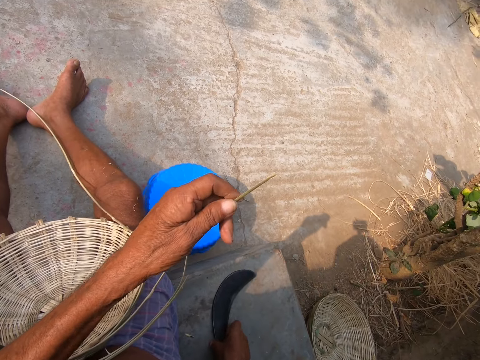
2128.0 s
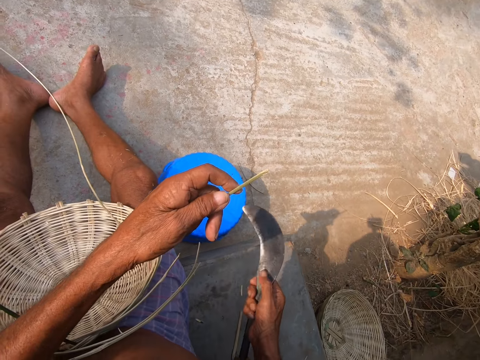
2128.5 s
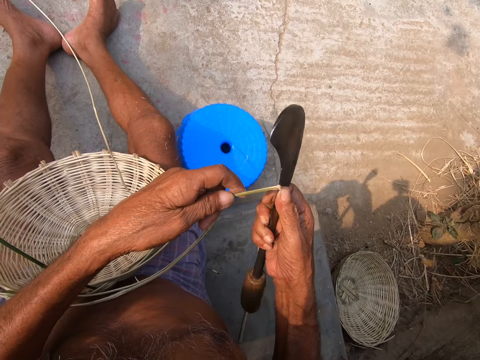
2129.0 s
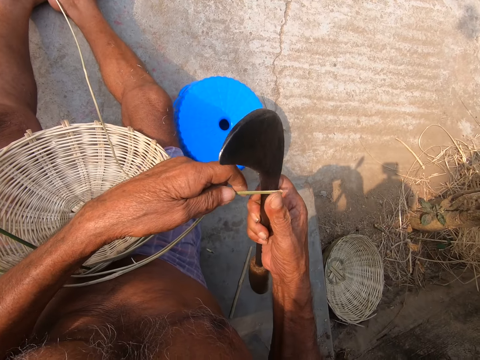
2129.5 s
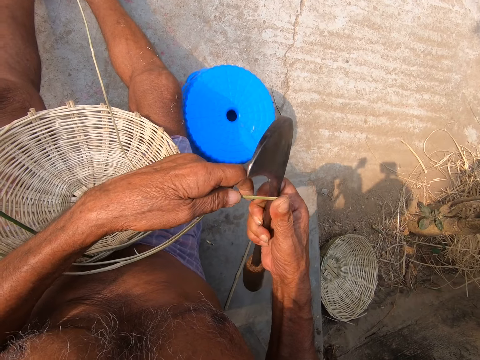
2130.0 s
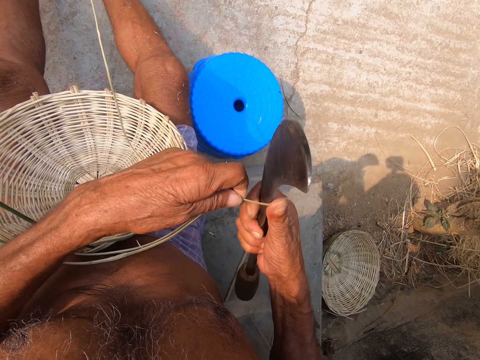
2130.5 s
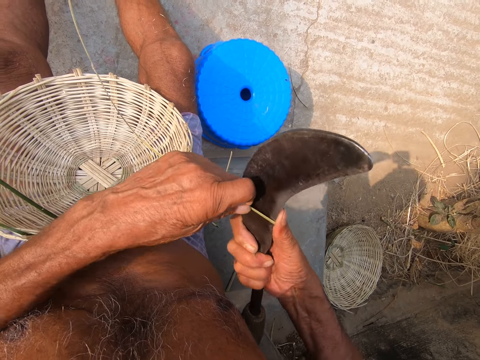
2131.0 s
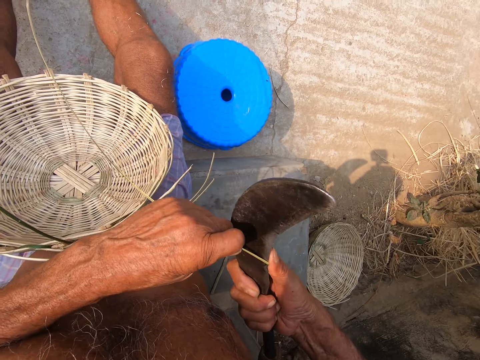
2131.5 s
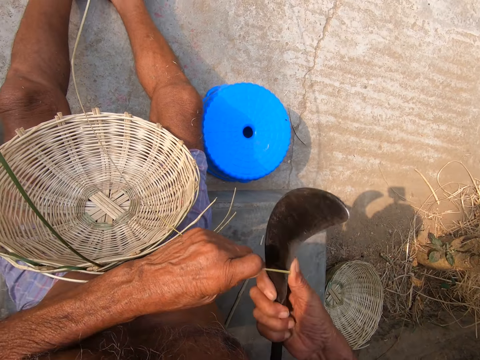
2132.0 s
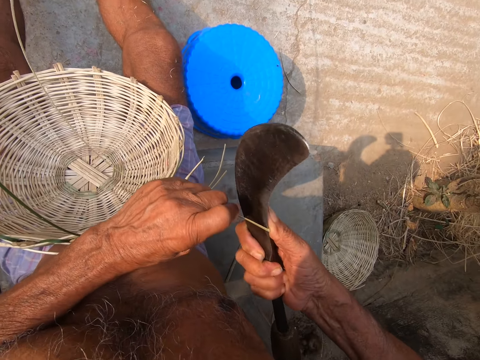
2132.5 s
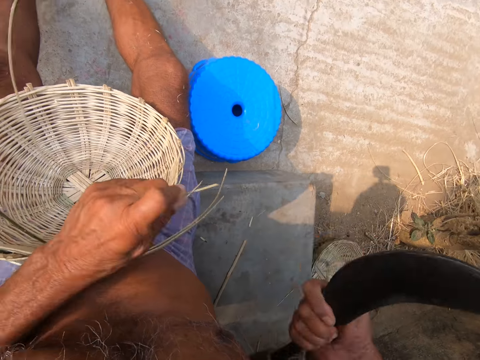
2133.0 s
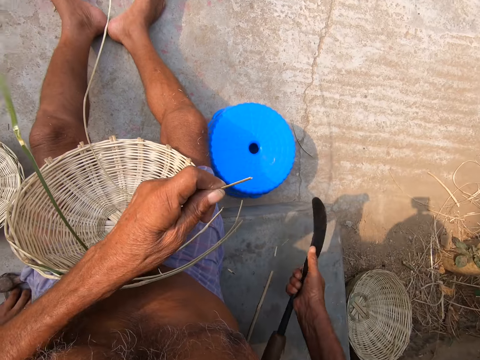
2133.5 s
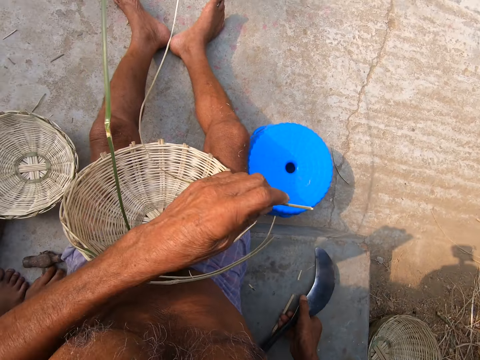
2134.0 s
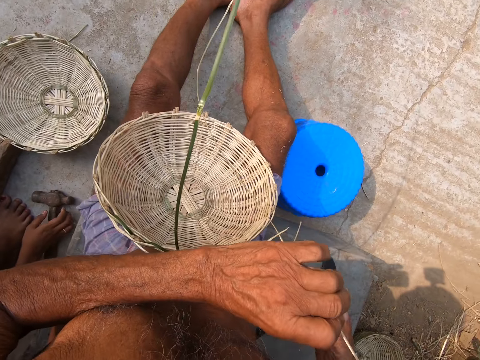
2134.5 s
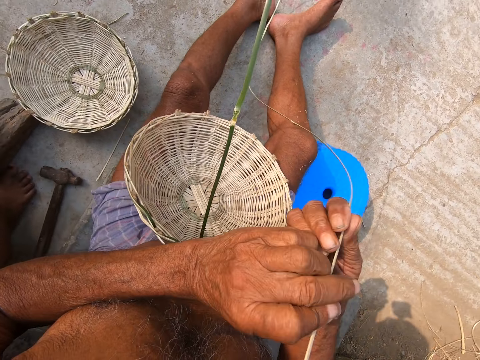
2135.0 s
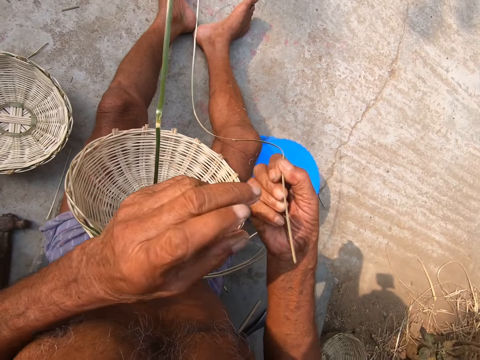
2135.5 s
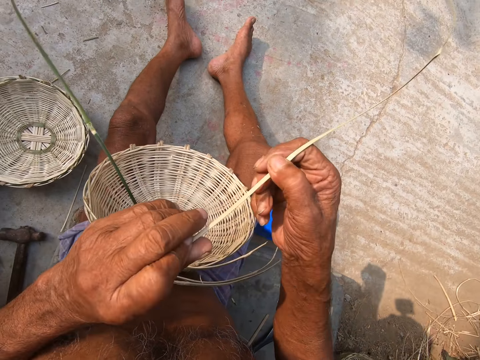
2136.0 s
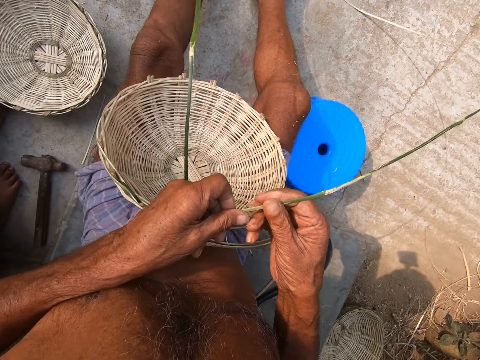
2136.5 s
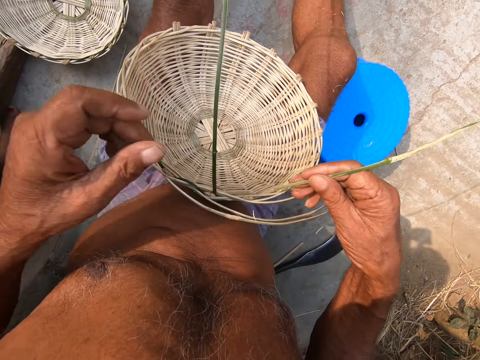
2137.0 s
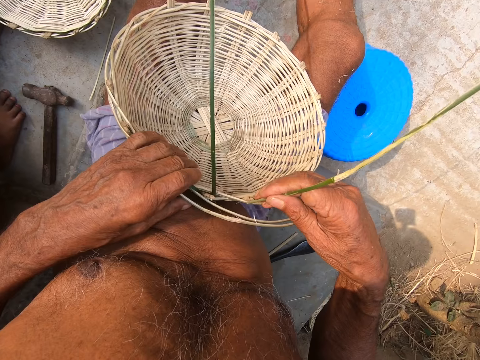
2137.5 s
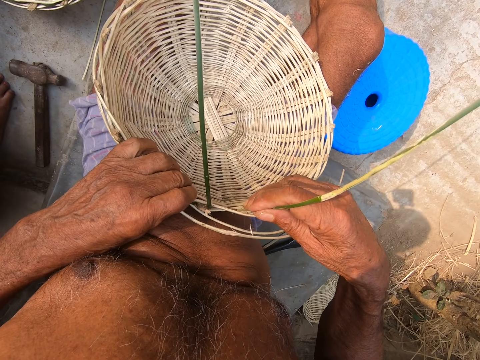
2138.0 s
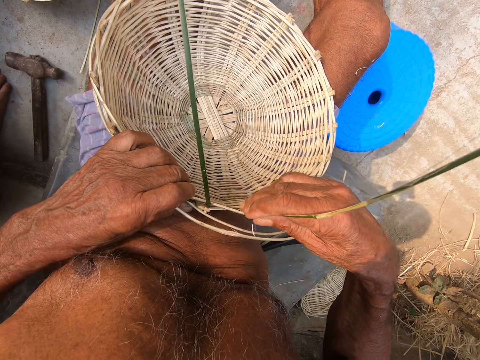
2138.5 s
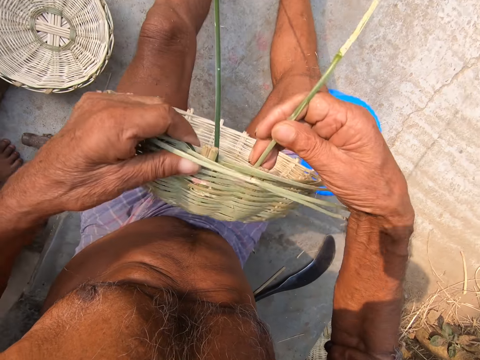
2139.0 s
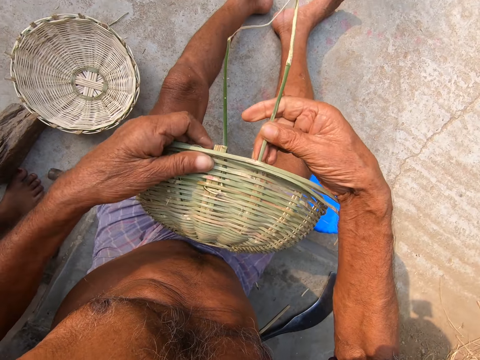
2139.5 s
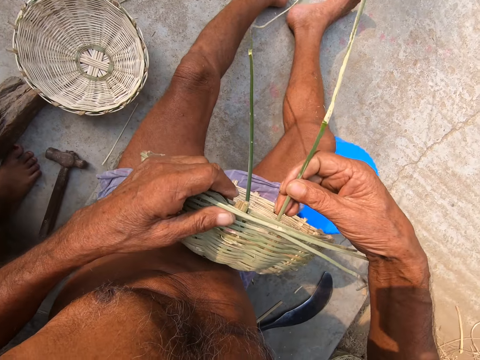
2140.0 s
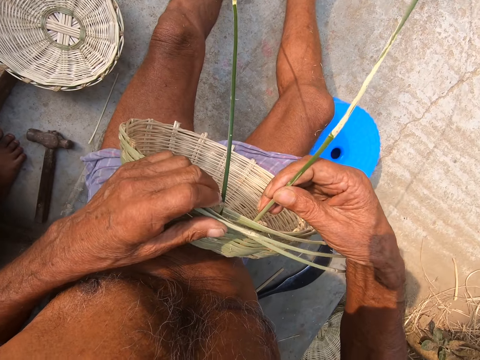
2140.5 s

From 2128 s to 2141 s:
The camera wearer picks the sickle from the ground with his right hand. He cuts the bamboo strip in his left hand with the sickle in his right hand. The girl places the hammer in her right hand on the ground. The camera wearer places the sickle in his right hand on the ground. He holds the bamboo strip with both hands. He holds the basket with his left hand. He inserts the bamboo strip in his right hand into the basket in his left hand.

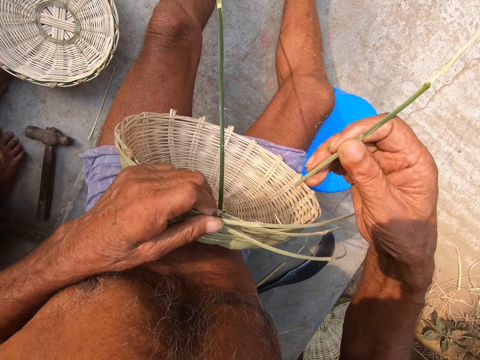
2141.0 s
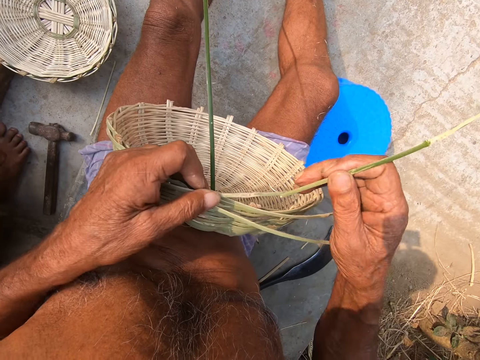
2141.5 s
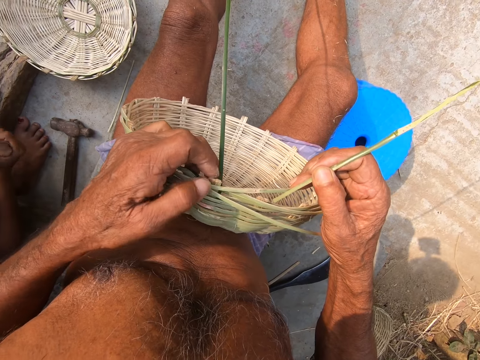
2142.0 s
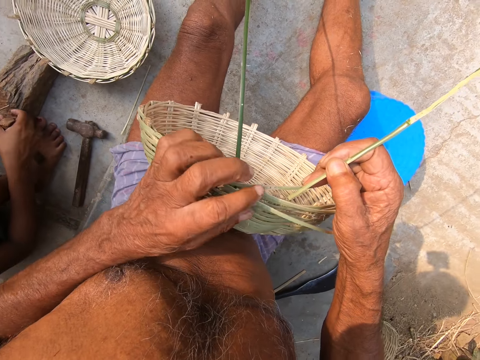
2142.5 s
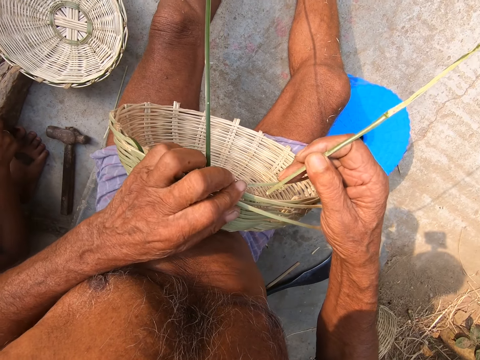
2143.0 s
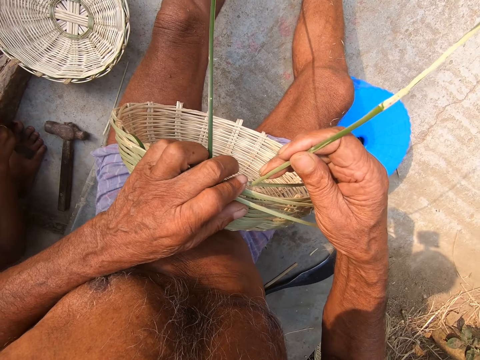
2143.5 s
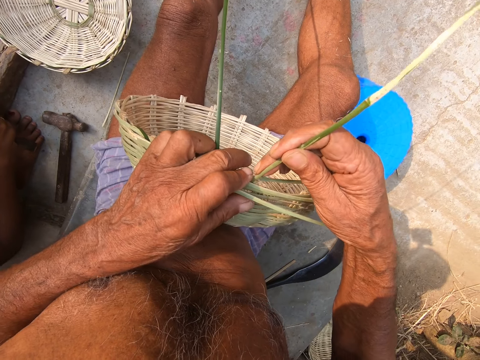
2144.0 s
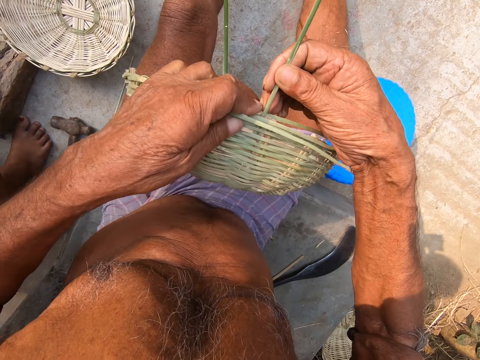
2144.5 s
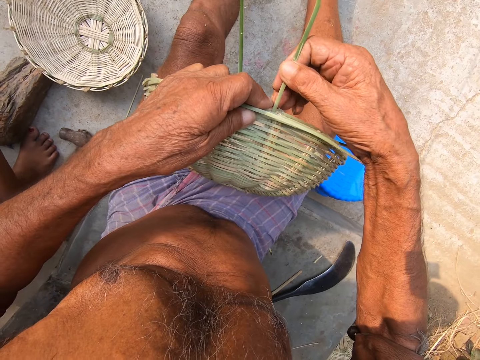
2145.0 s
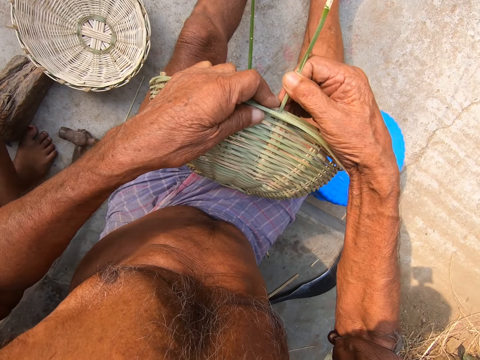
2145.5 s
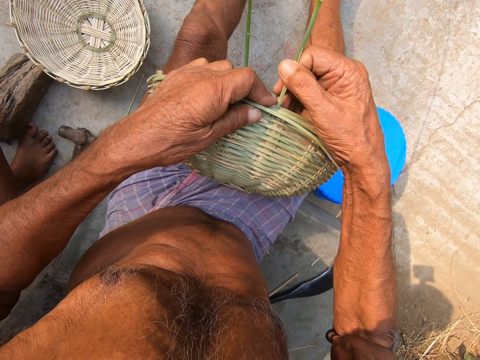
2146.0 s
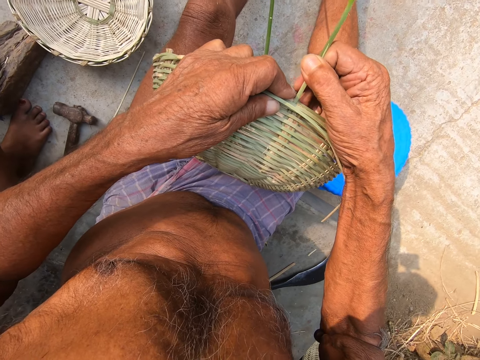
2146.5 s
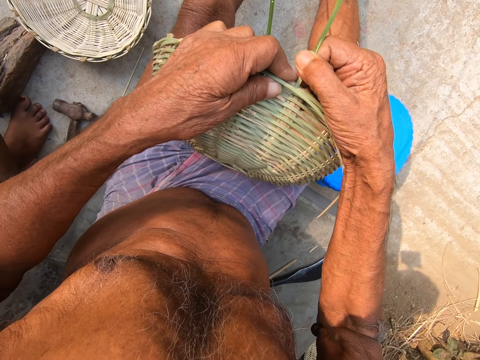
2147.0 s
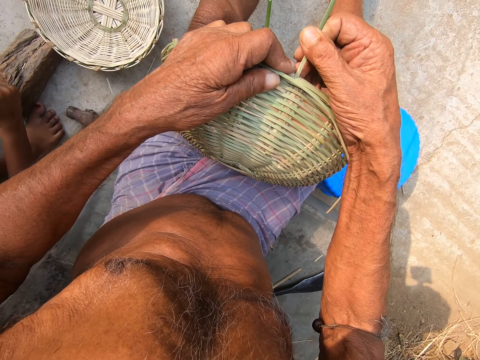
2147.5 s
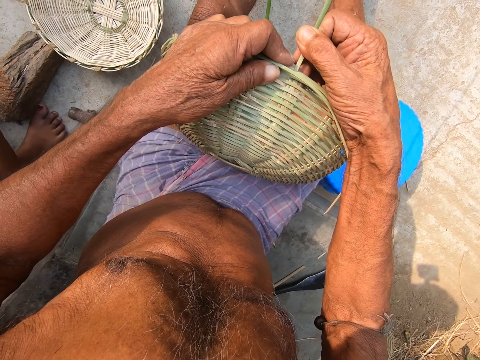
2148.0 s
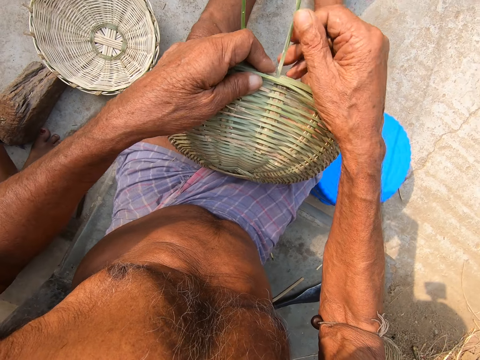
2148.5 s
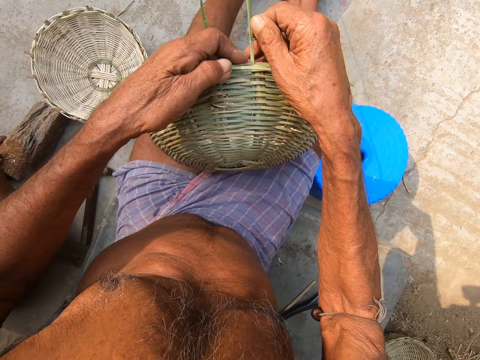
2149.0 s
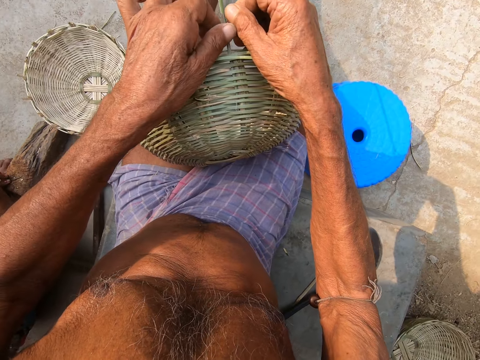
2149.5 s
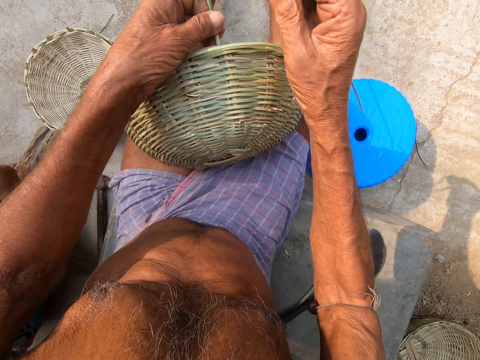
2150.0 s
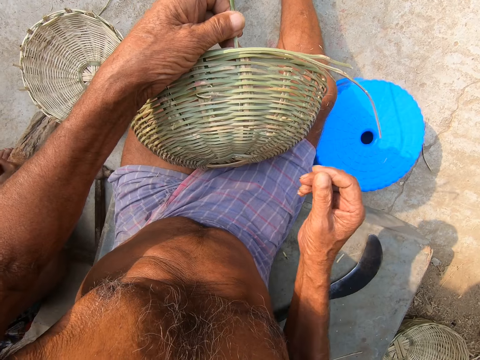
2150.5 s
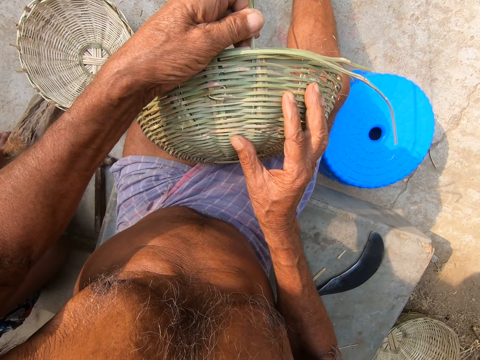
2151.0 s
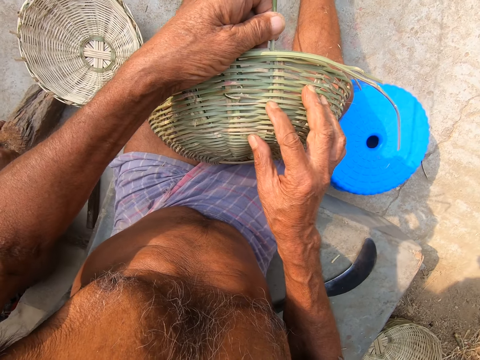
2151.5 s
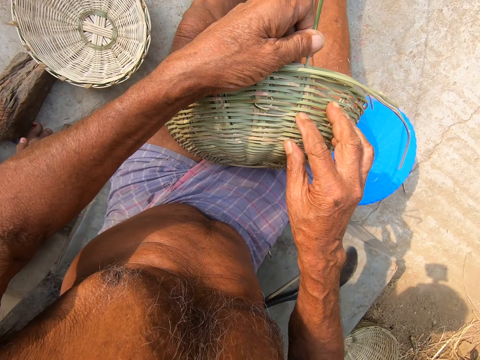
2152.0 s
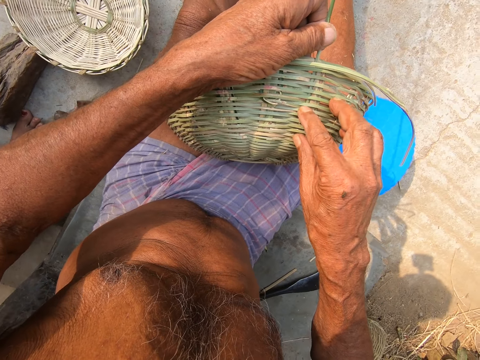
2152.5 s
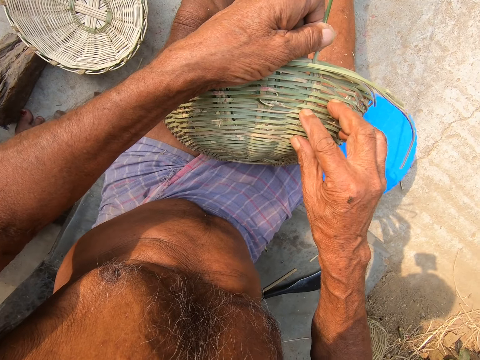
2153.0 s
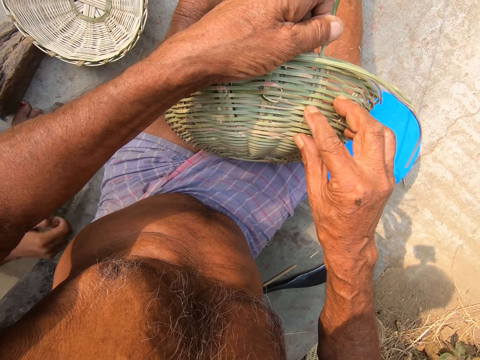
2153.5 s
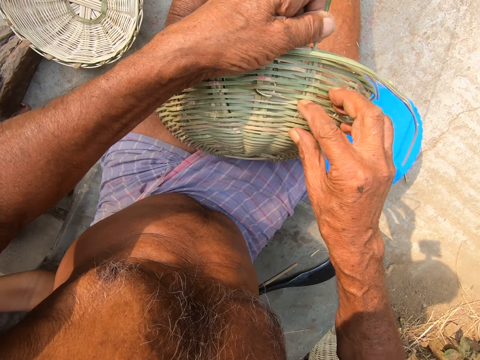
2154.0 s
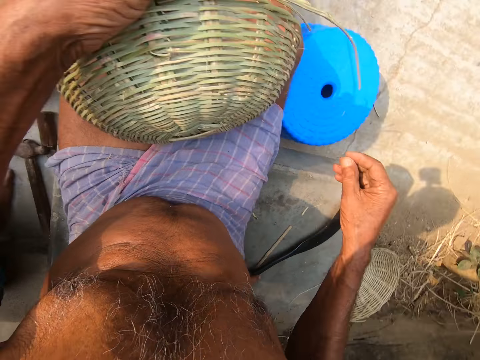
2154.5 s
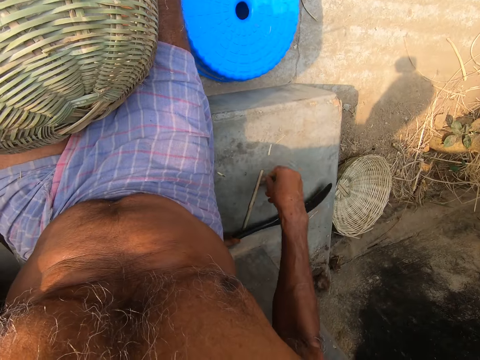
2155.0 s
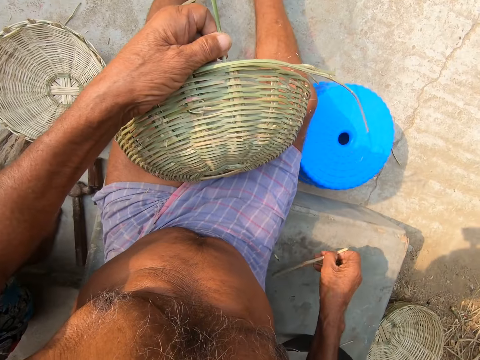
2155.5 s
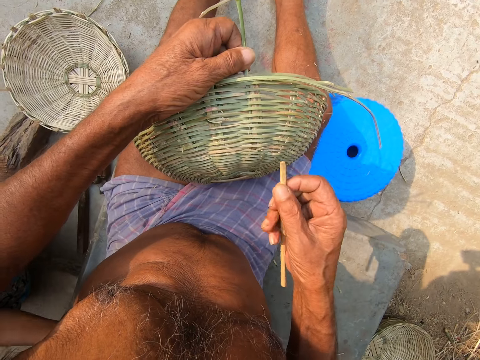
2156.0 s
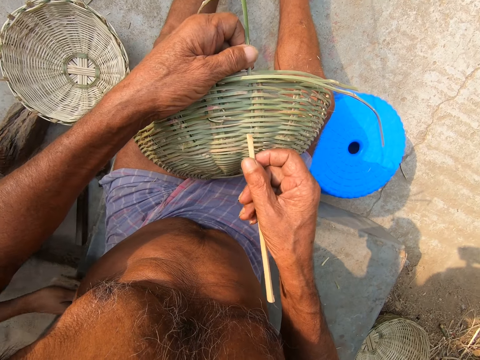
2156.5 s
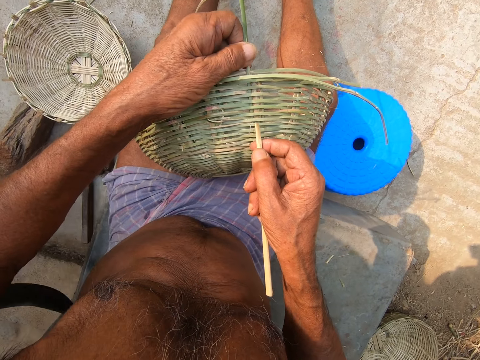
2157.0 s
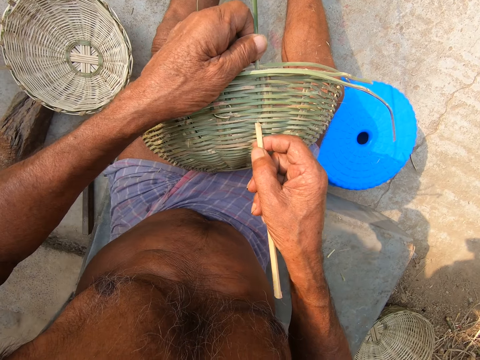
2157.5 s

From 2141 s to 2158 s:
The girl holds the chisel in her right hand. The camera wearer attaches the reed on the basket. He weaves the basket. He inserts the bamboo strip into the basket with his left hand. The girl chops the piece of wood on the ground with the chisel in her right hand. The camera wearer touches the basket in his left hand with his right hand. He weaves the basket again. The girl places the chisel in her right hand on the ground. A man picks a sickle from the floor with his right hand. The camera wearer picks a stick from the wall with his right hand. He presses the basket with the stick in his right hand.
